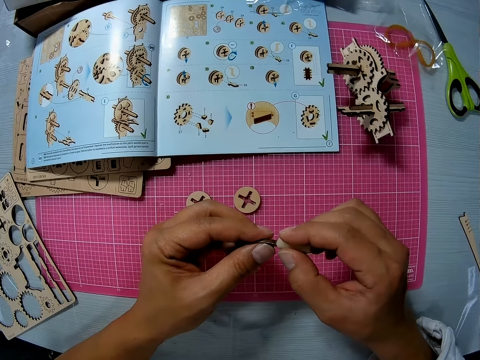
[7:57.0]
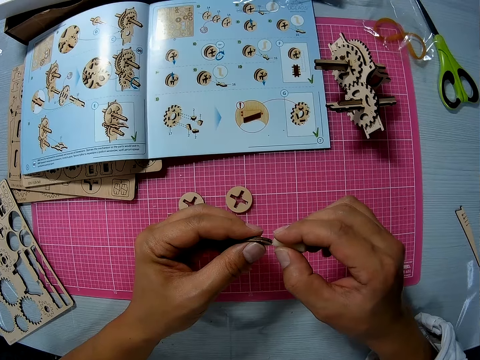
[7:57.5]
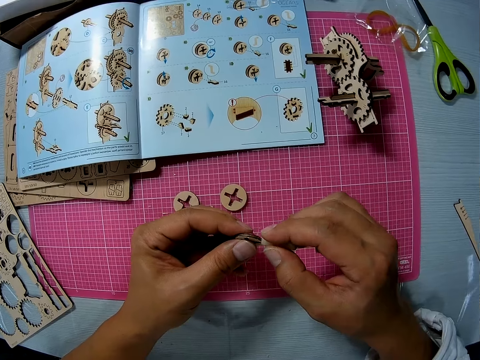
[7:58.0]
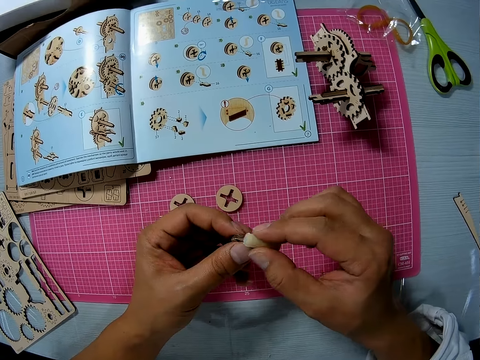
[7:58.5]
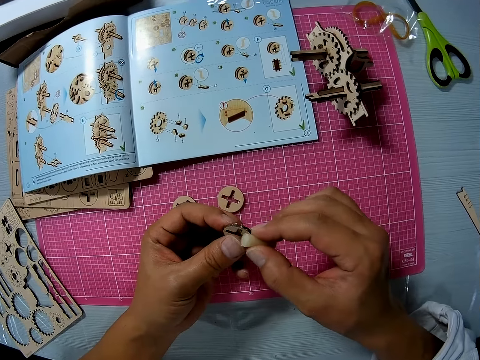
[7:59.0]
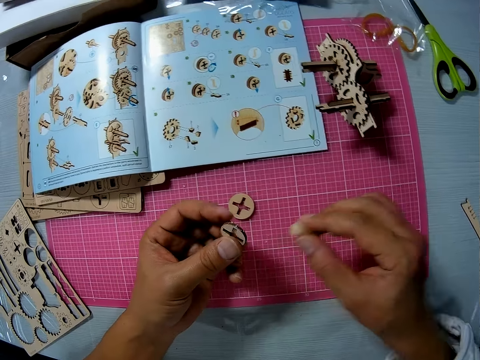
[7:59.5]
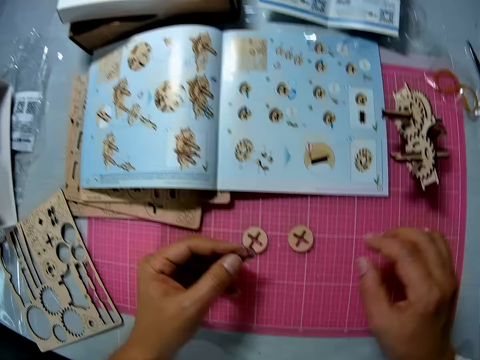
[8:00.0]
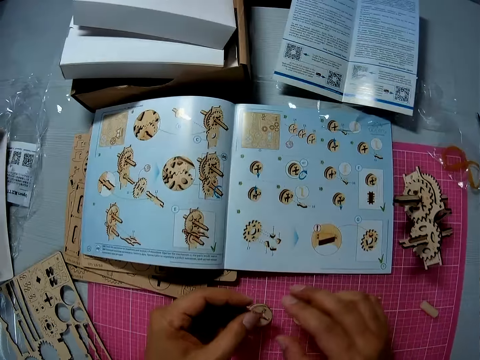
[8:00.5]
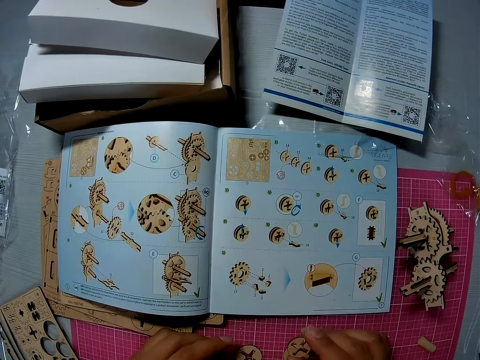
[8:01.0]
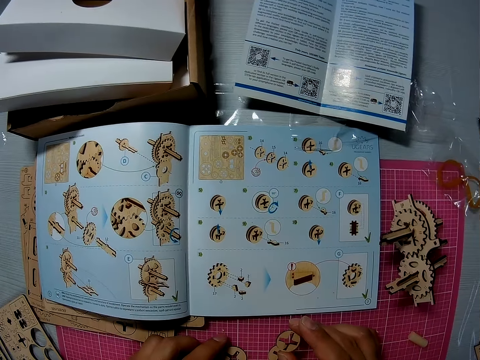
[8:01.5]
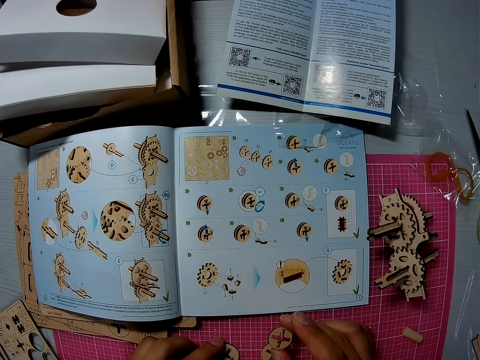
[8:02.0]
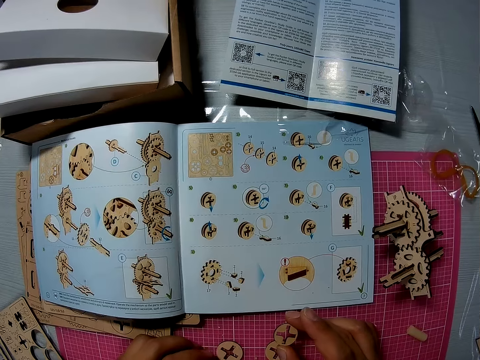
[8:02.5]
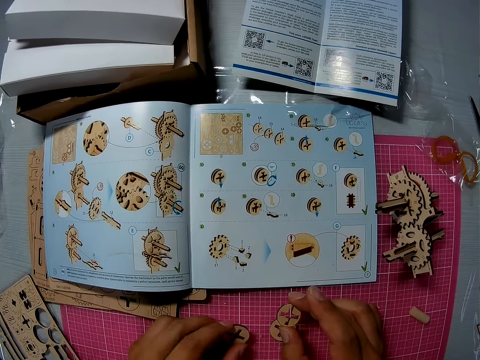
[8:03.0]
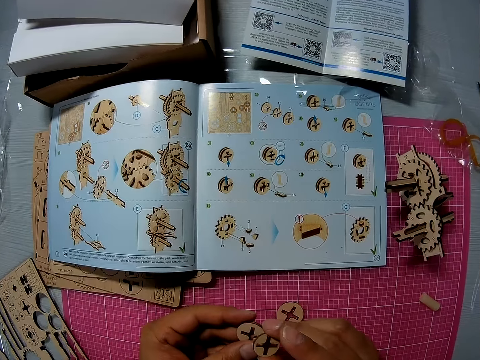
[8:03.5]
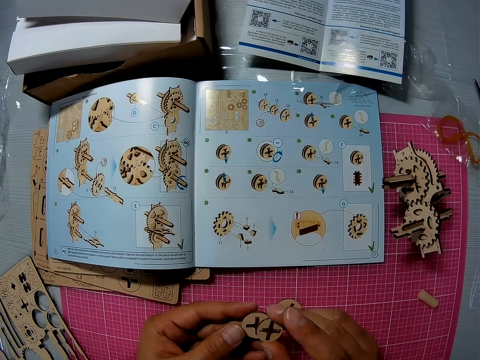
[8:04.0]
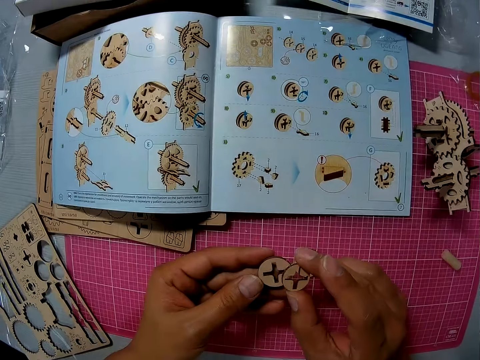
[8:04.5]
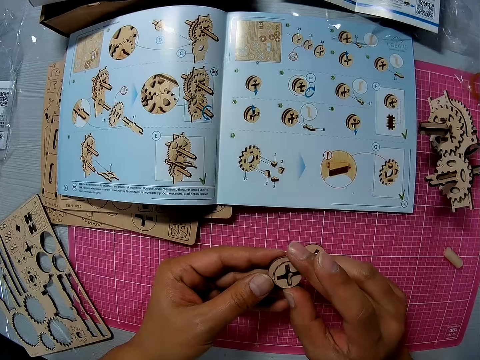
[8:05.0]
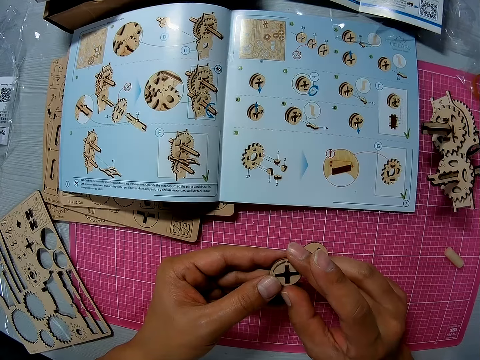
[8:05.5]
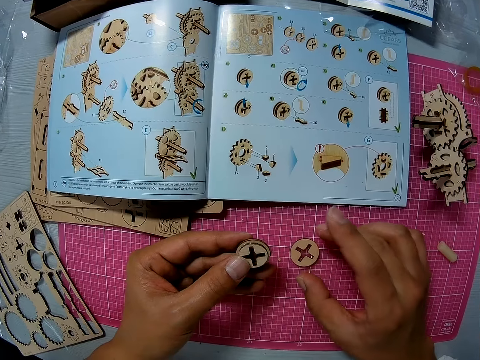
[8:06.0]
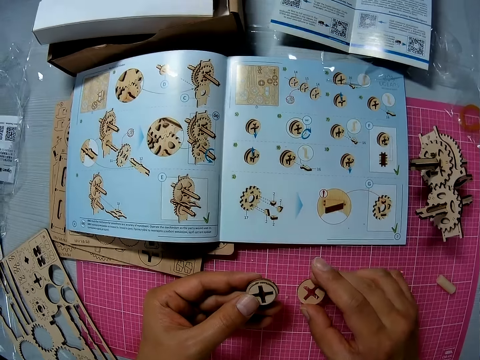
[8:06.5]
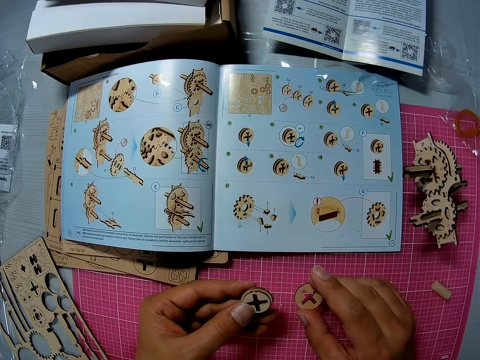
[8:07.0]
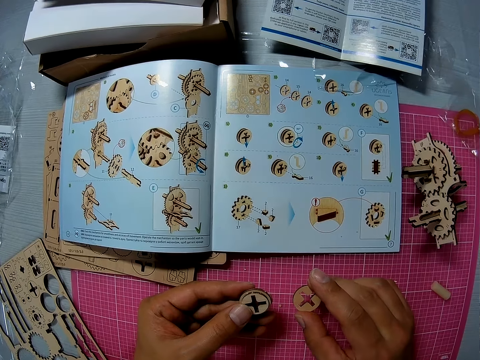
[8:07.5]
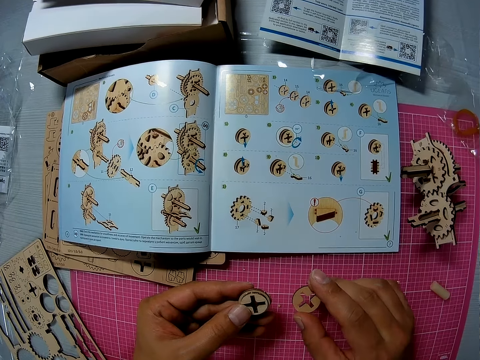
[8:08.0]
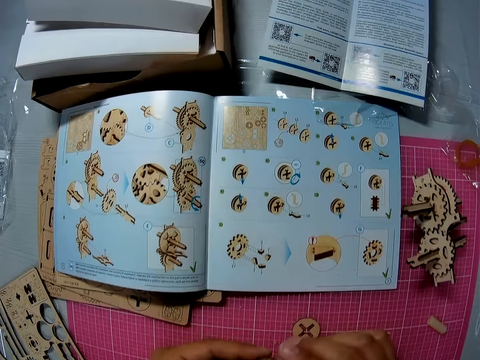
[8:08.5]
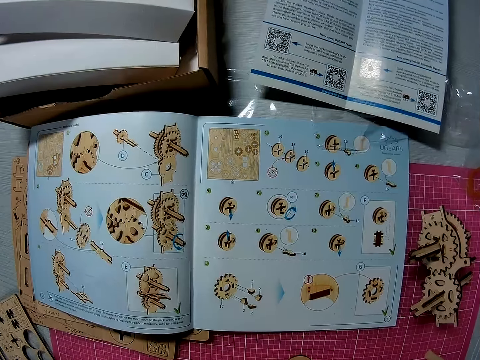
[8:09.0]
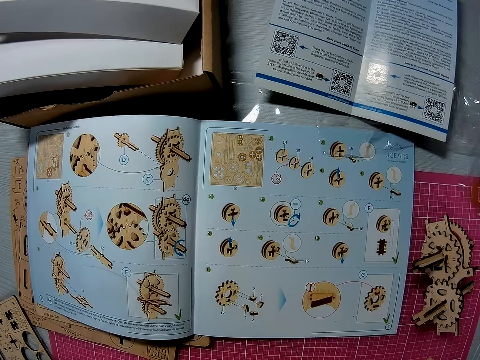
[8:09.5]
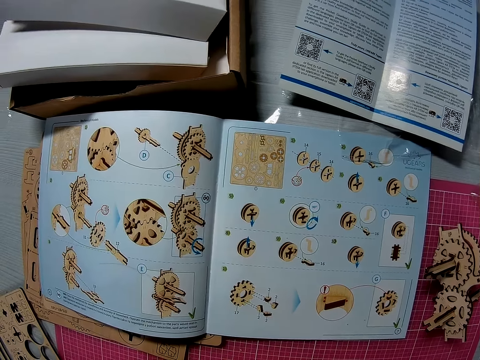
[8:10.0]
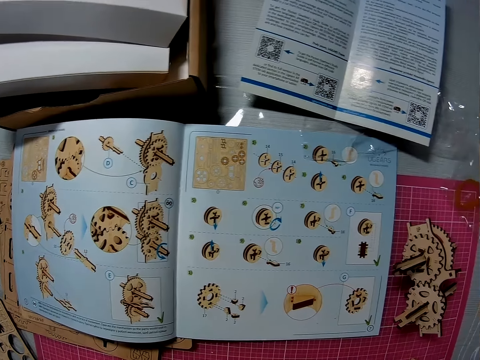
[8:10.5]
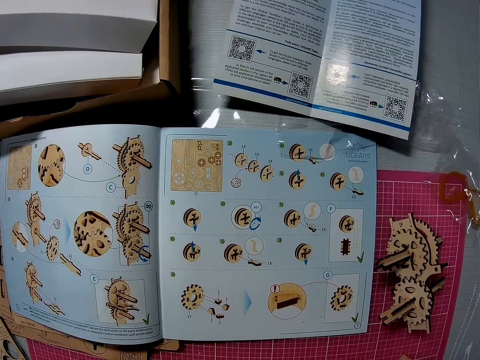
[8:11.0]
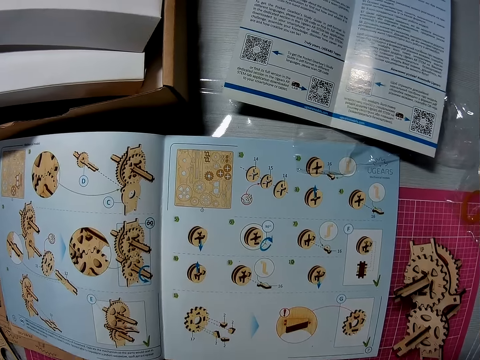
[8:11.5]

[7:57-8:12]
The camera wearer stops filing. He drops the small file on the cutting sheet. He puts the chalk down. He transfers the circular piece from his left hand to his right hand. He picks up the second circular piece from the cutting sheet with his left hand. He puts them together. He transfers the circular piece in his right hand to his left hand. He picks up the third circular piece from the cutting sheet with his right hand. He drops the third circular piece in his right hand on the cutting sheet.

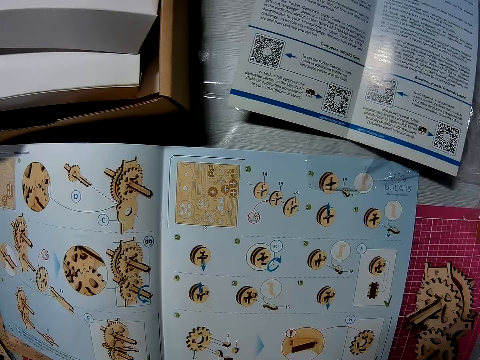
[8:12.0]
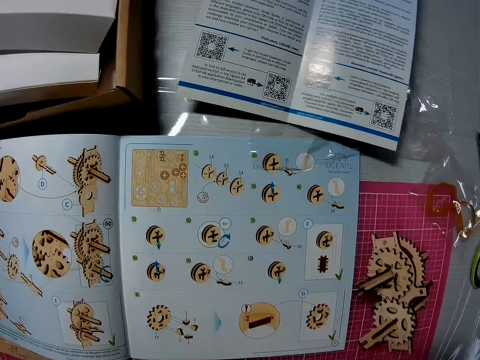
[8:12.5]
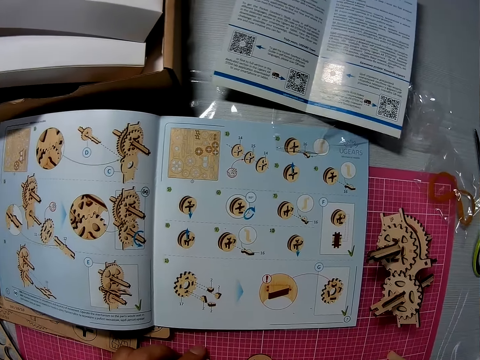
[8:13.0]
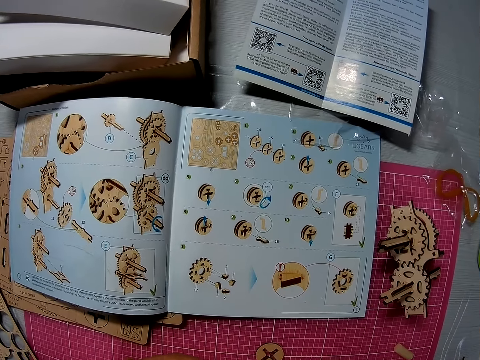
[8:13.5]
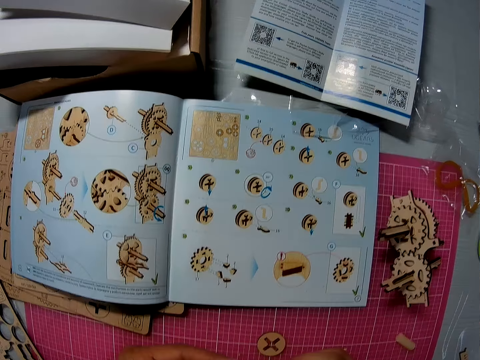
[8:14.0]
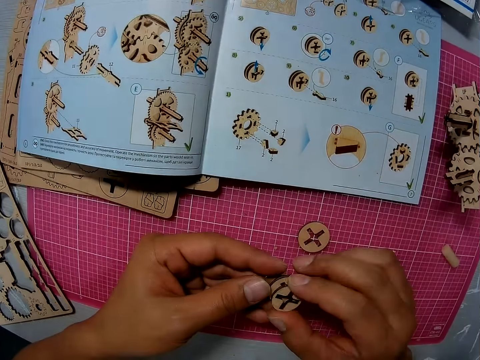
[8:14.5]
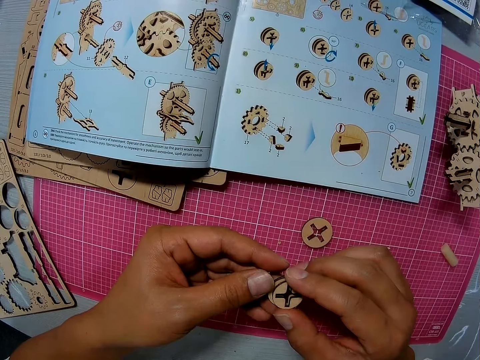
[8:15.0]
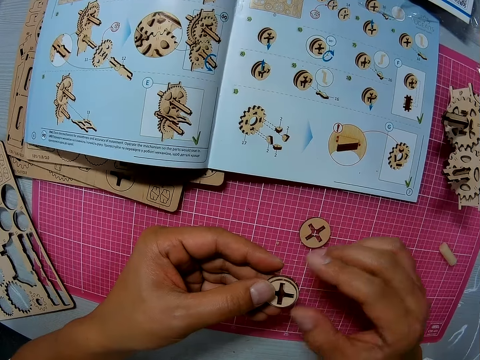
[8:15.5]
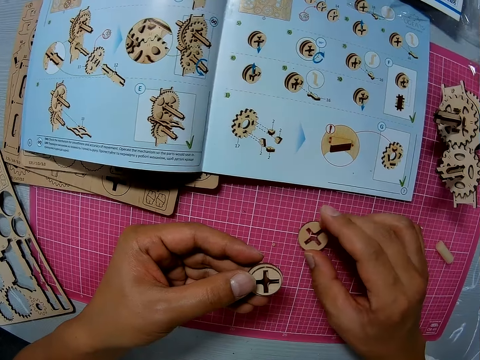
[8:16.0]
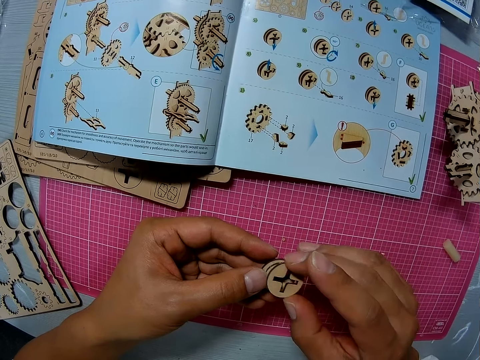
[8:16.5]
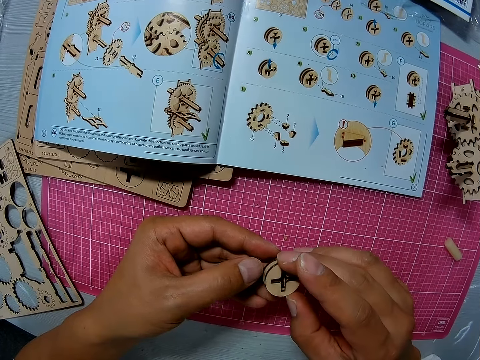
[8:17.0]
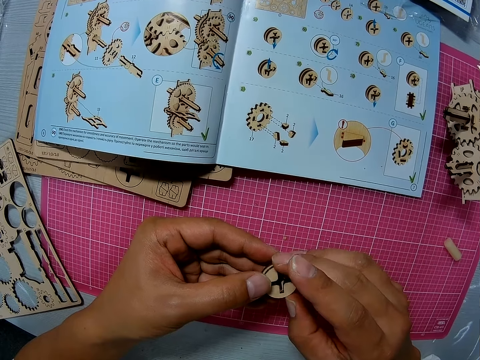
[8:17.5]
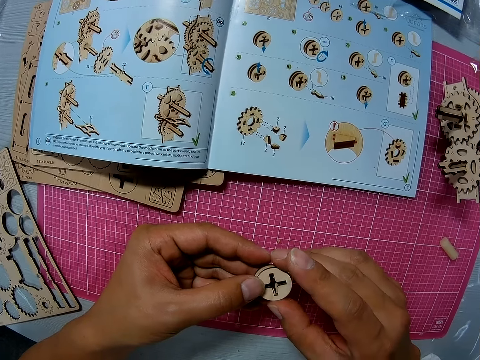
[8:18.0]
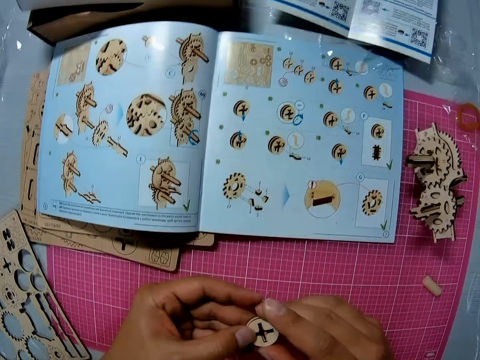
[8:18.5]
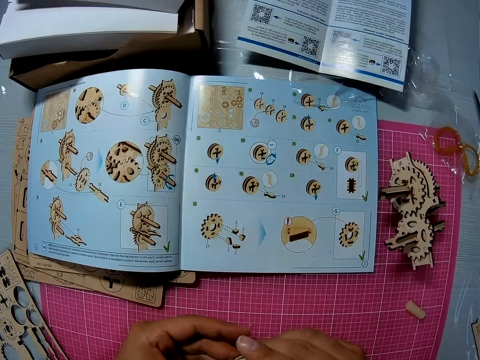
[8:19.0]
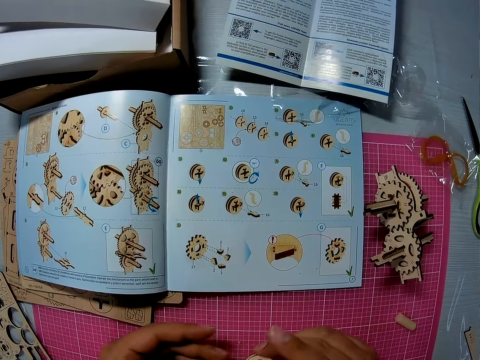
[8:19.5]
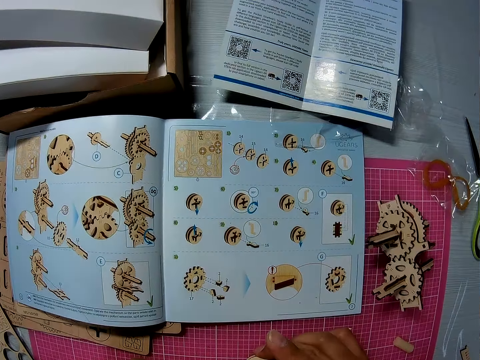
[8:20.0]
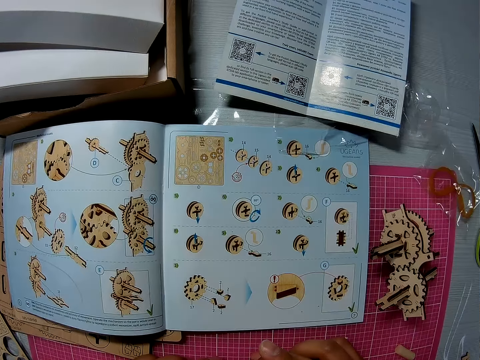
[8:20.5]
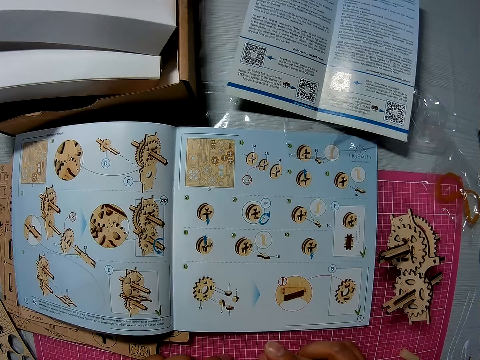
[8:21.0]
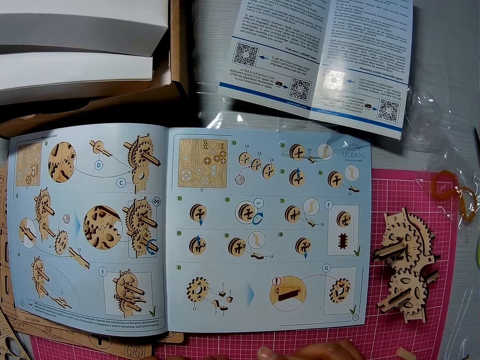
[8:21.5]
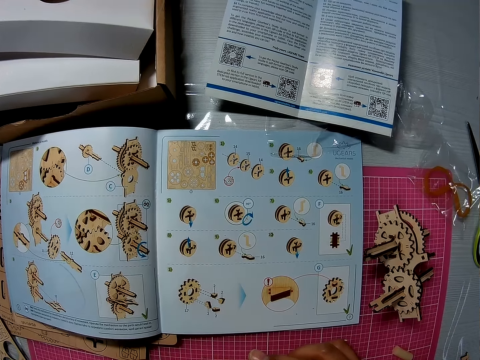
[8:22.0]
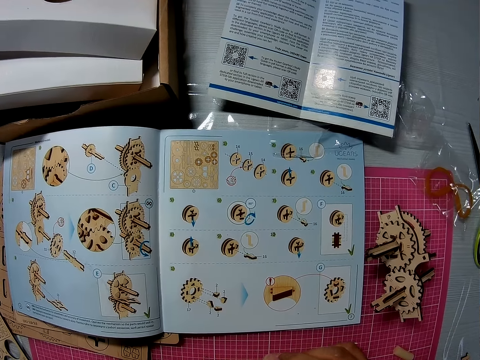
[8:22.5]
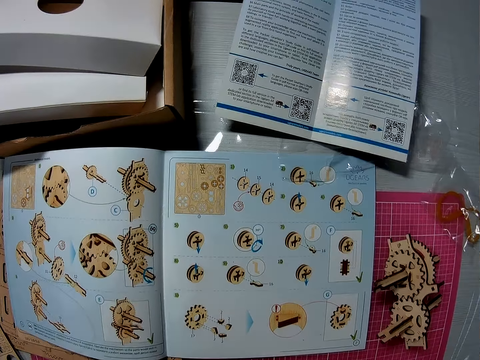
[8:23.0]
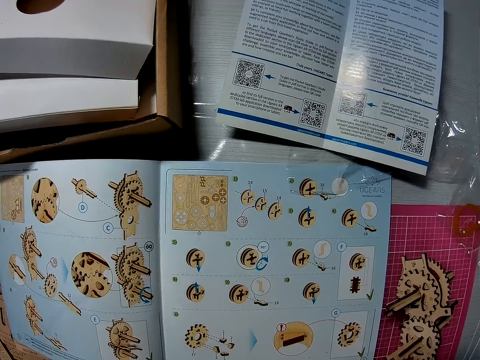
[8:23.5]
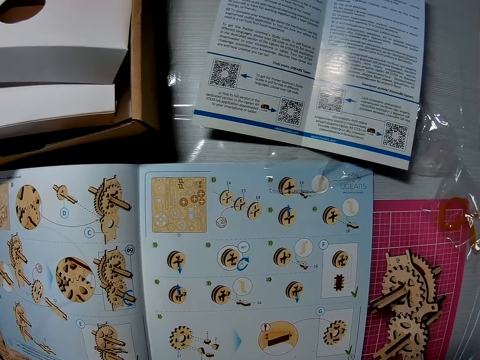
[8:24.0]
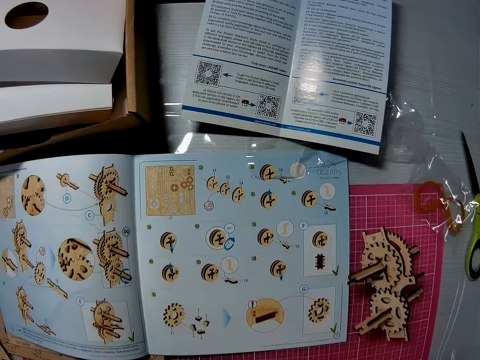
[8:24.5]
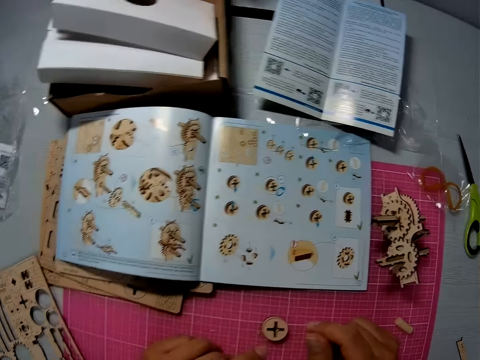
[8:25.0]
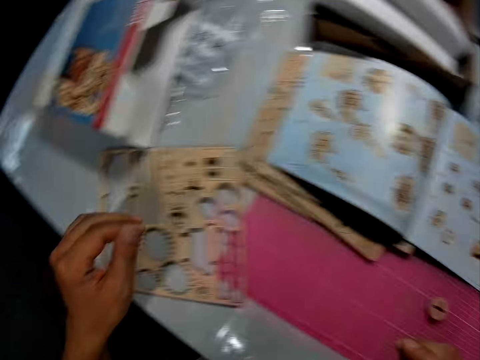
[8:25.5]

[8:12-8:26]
The camera wearer moves the hand. He puts the cardboards together. He holds the other two circular pieces with both hands. He picks up the third circular piece from the cutting sheet with his right hand. He arranges all three circular pieces together with both hands. He puts the cardboard down. He drops the circular pieces on the cutting sheet.
